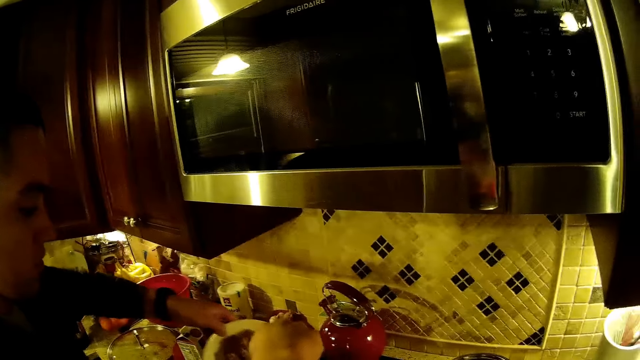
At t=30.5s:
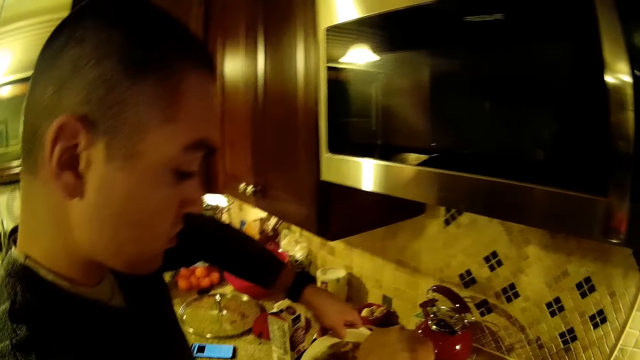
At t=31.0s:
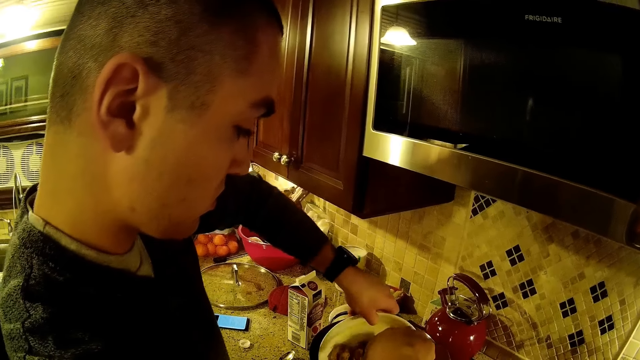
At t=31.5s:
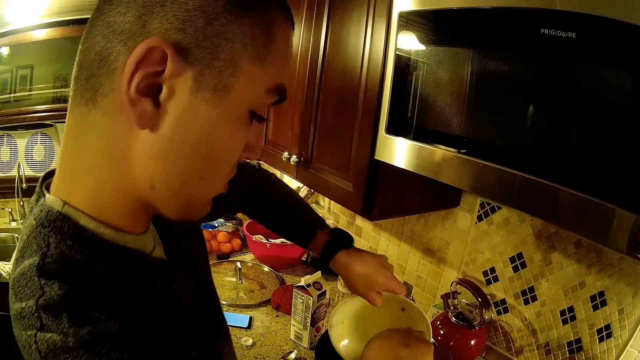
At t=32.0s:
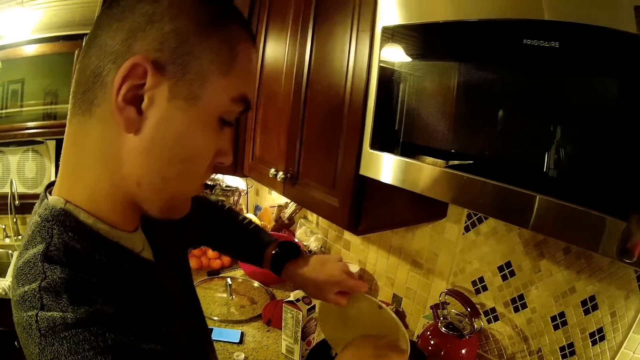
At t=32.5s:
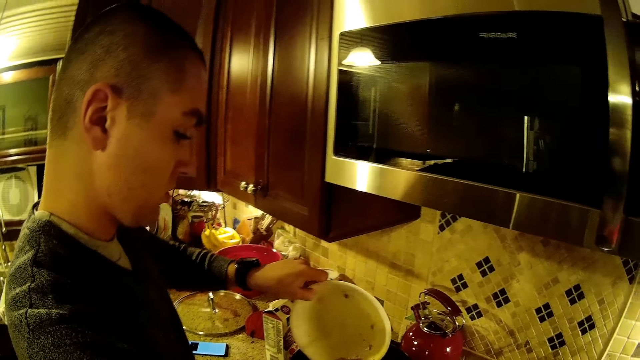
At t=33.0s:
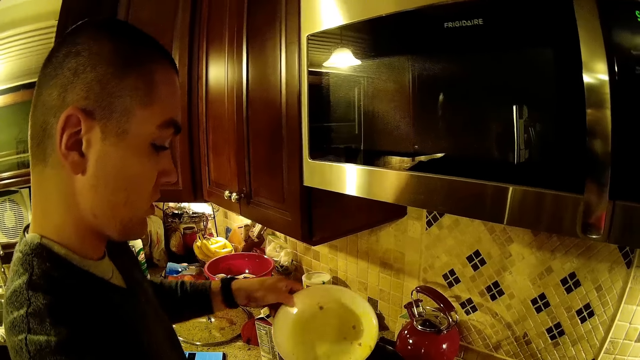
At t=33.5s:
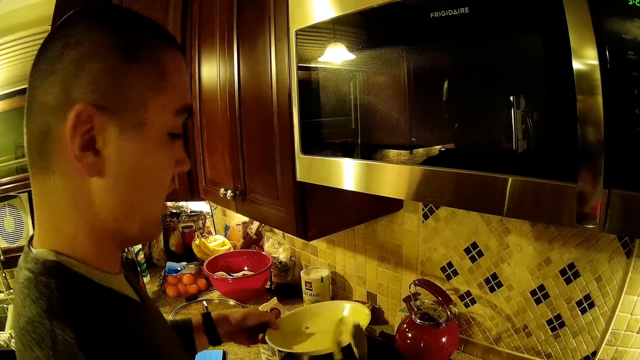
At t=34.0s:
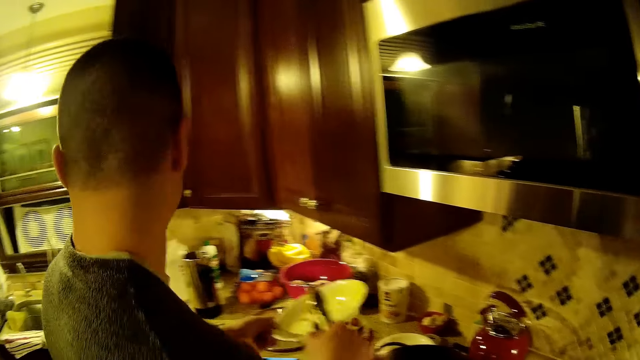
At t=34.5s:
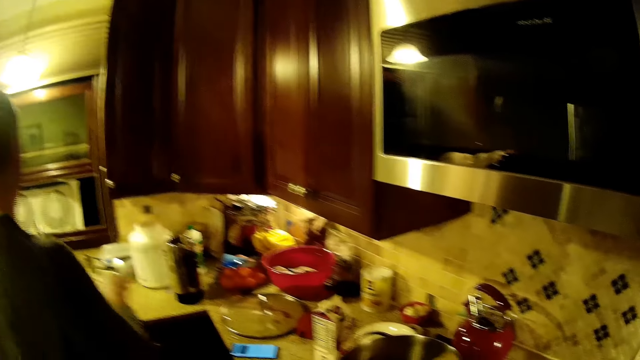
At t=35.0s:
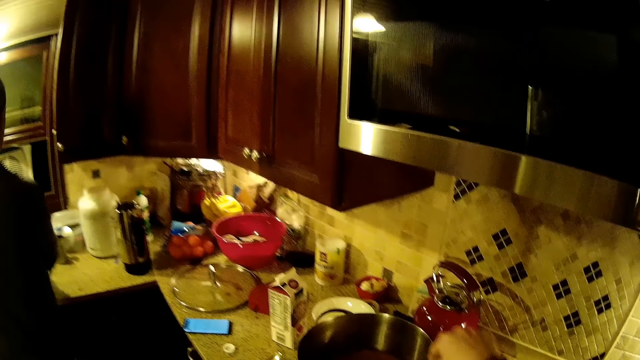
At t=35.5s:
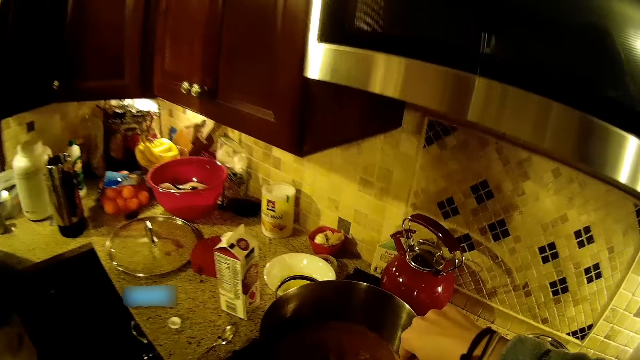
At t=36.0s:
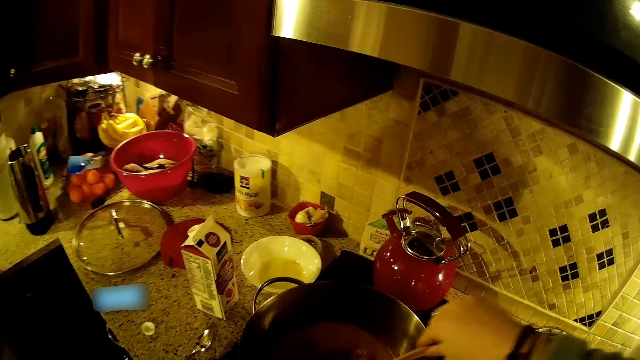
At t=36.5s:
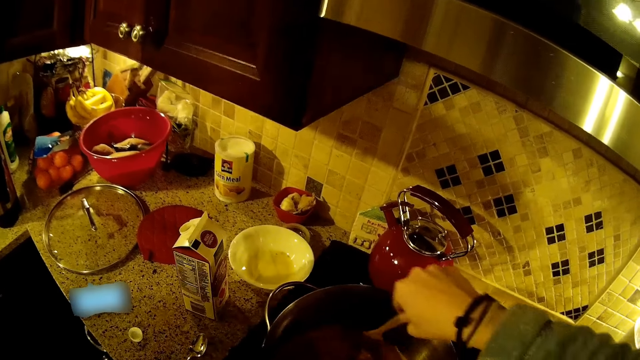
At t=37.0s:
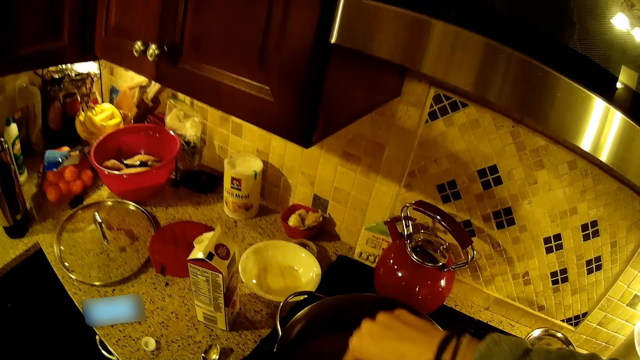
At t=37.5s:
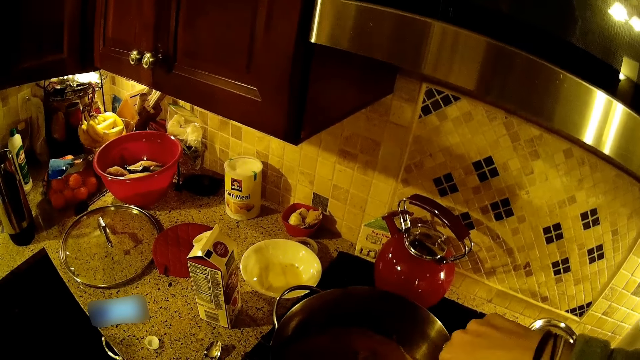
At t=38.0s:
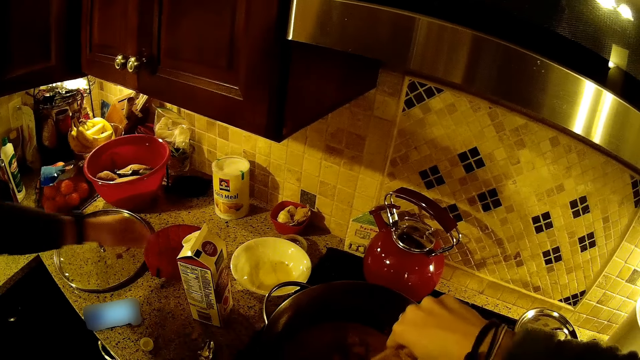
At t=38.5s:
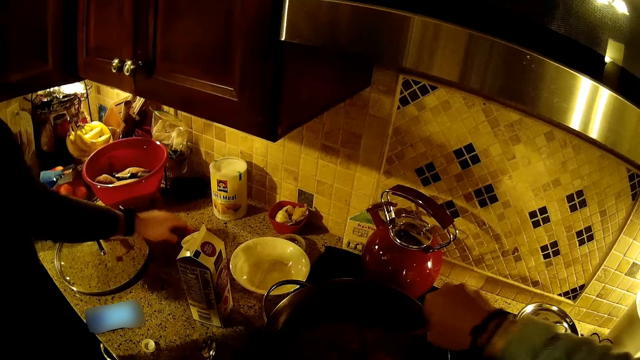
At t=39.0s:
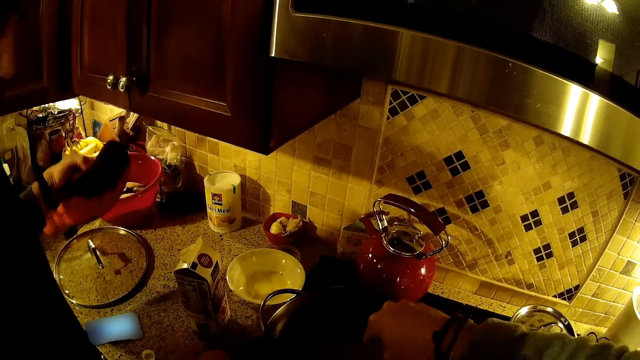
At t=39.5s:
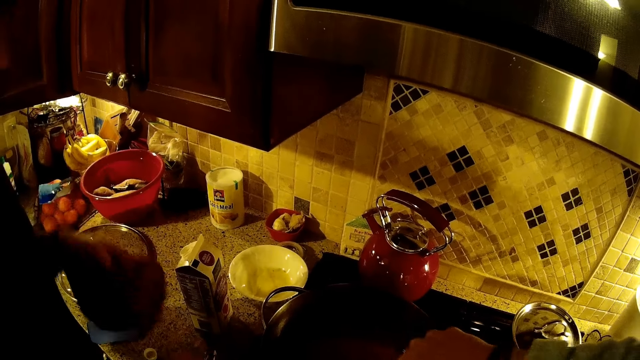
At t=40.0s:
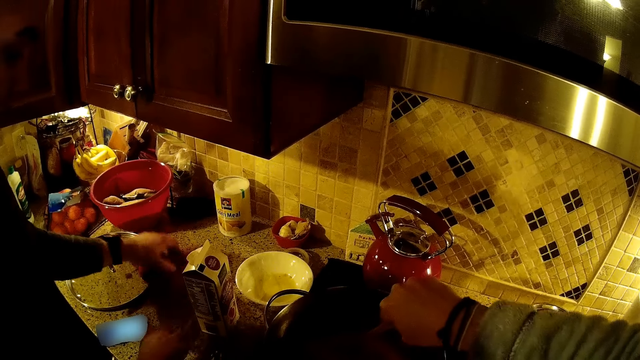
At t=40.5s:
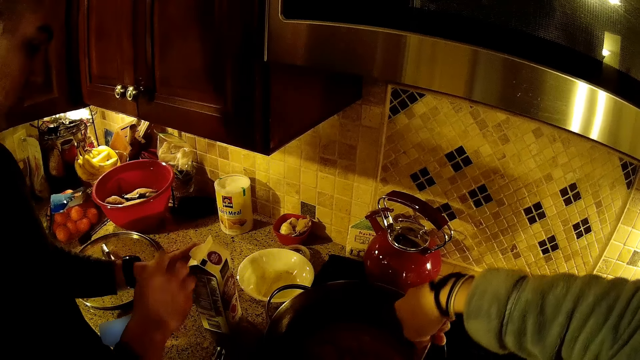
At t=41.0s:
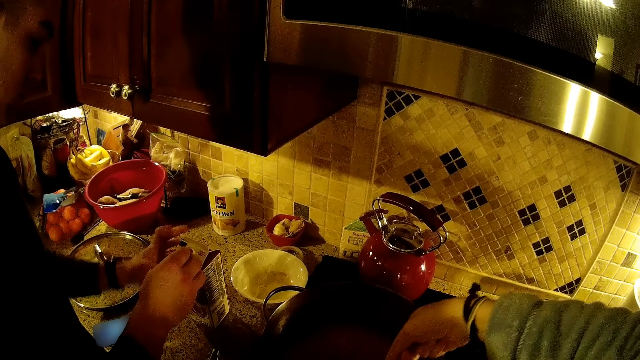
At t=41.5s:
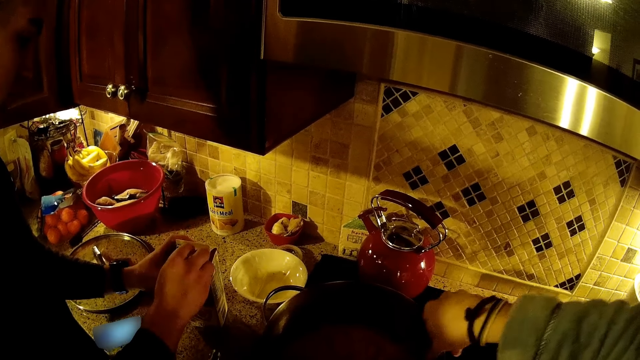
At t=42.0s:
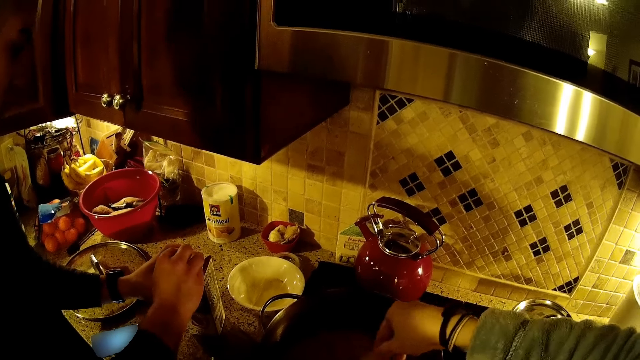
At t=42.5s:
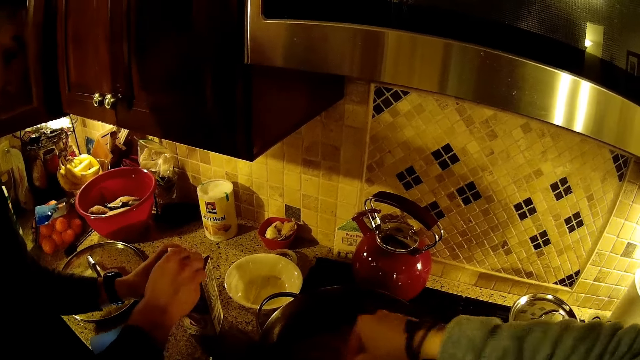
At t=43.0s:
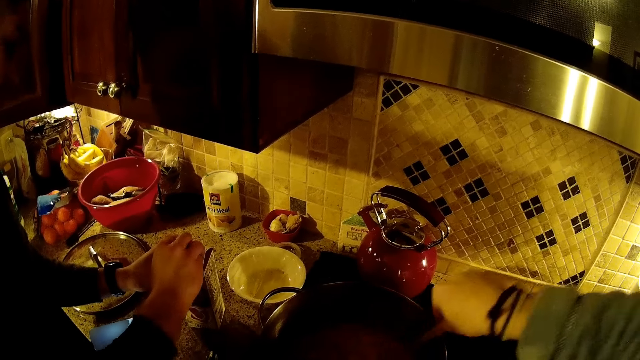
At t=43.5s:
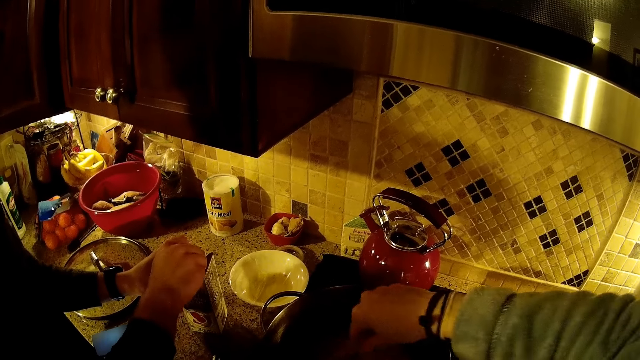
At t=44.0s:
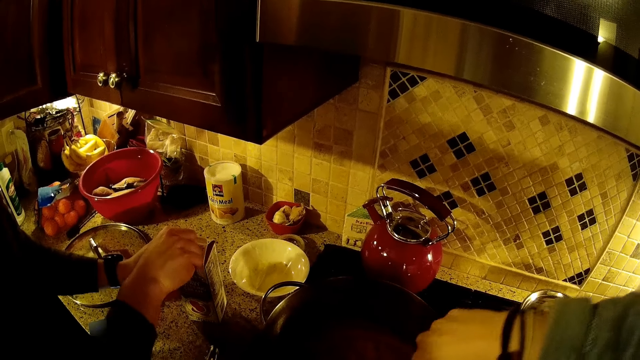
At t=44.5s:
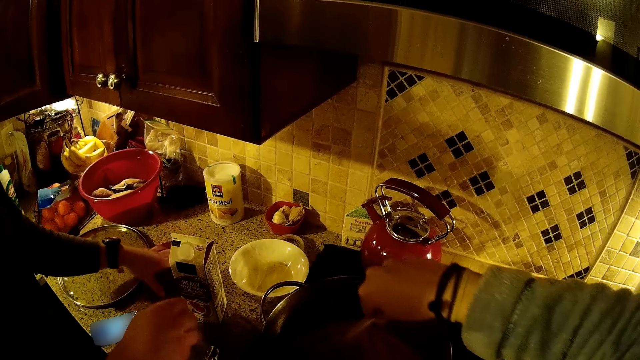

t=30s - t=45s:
A man moves the hands. He steps forward. The camera wearer stirs the meat or rice. The man picks up the hand towel, puts the towel on the table, and moves the packet. He opens something. He touches the packet. The camera wearer stirs the rice.

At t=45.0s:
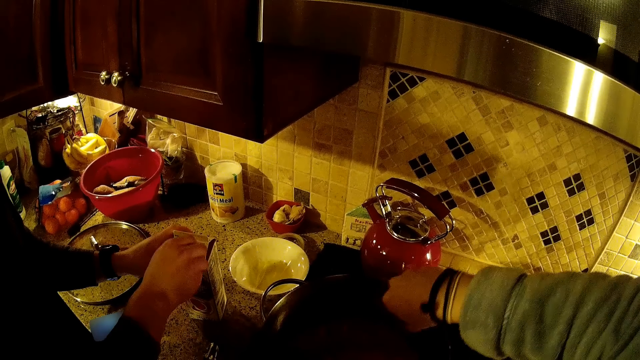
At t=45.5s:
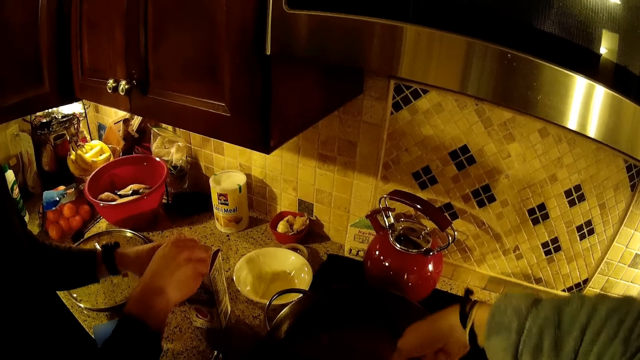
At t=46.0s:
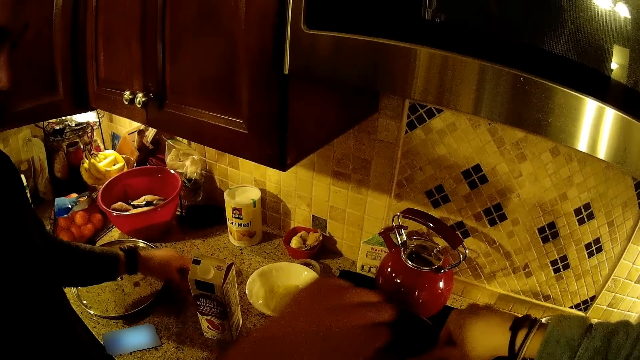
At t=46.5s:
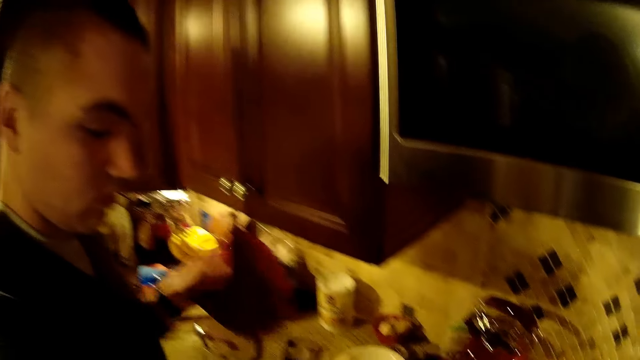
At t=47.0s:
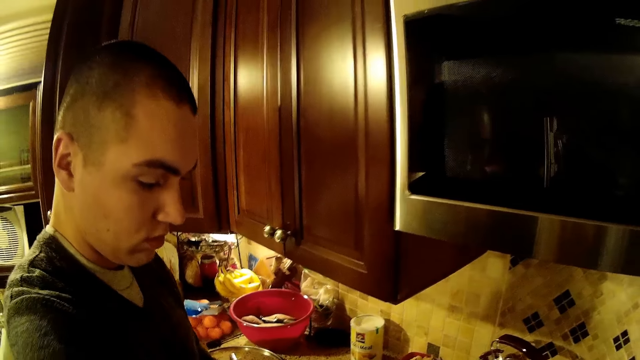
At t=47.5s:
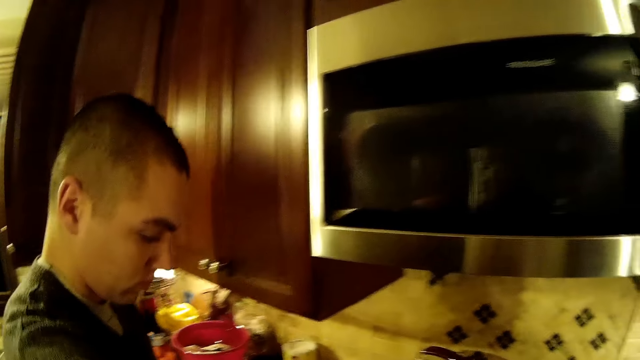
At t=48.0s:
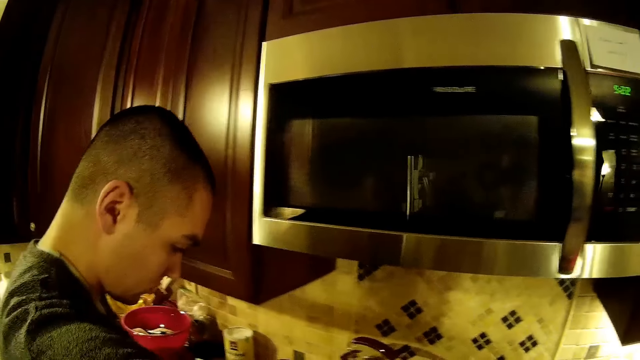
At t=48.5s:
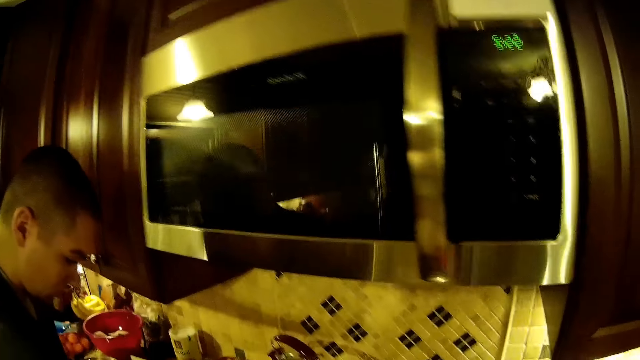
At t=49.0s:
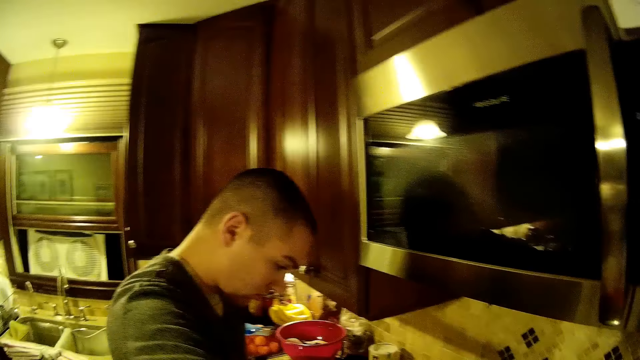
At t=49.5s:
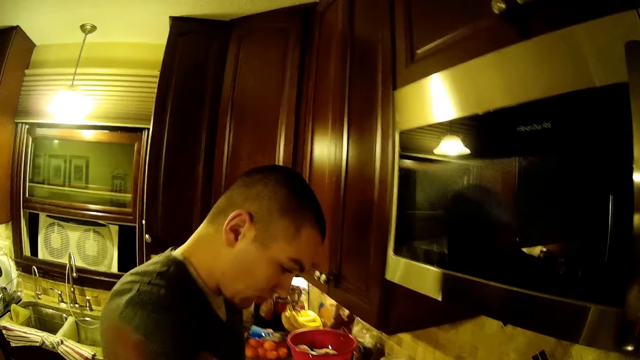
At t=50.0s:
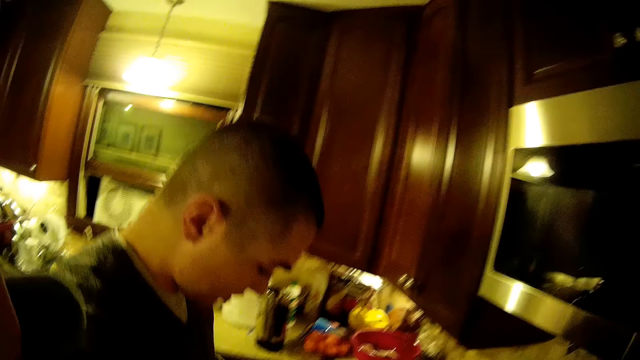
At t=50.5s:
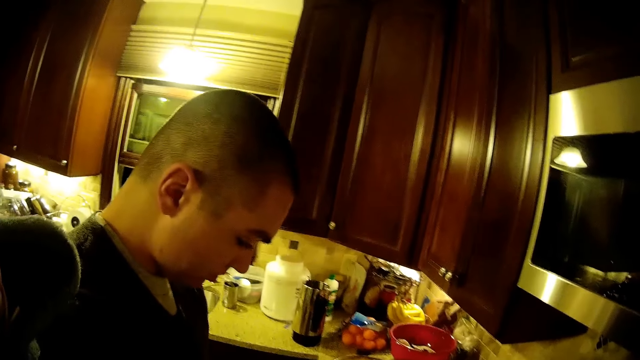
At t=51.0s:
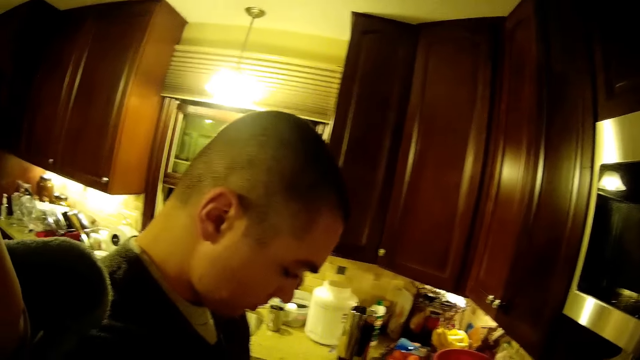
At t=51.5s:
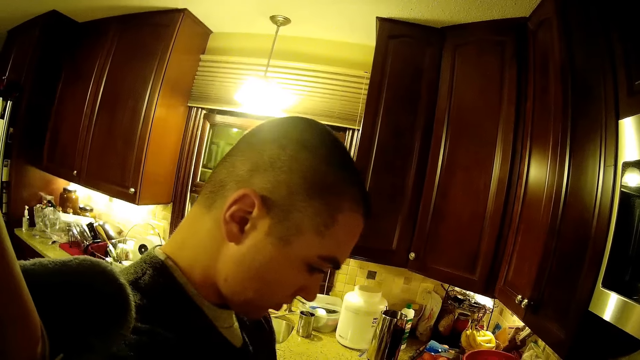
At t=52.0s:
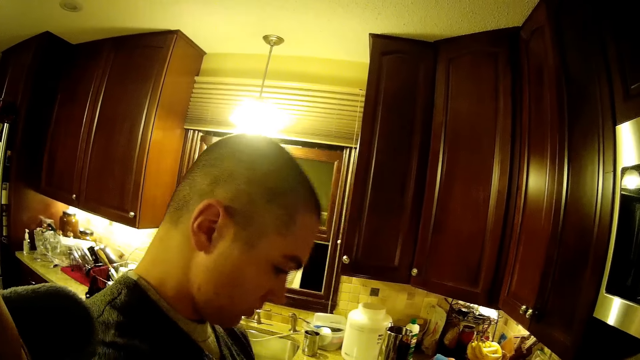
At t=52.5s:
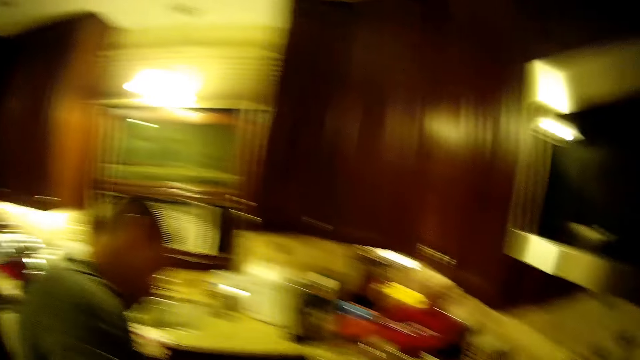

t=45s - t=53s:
A man picks up the towel. He does something. The camera wearer moves the hand. The man looks at the pot.
